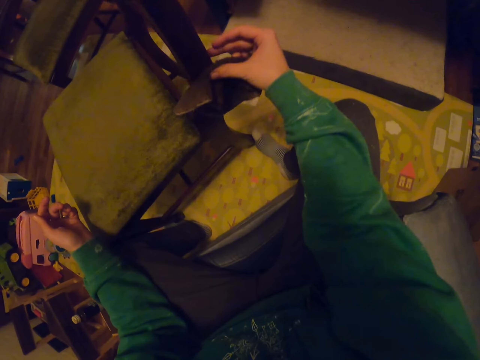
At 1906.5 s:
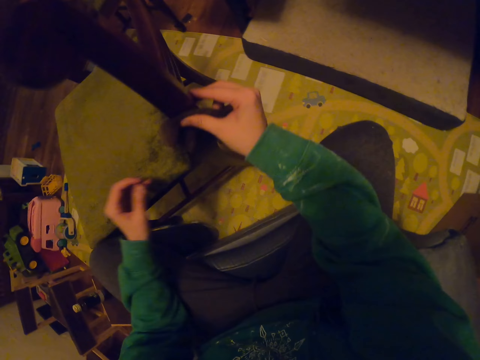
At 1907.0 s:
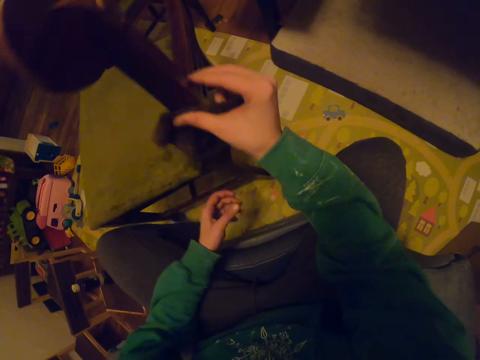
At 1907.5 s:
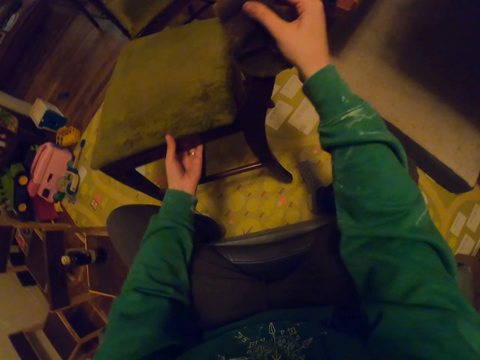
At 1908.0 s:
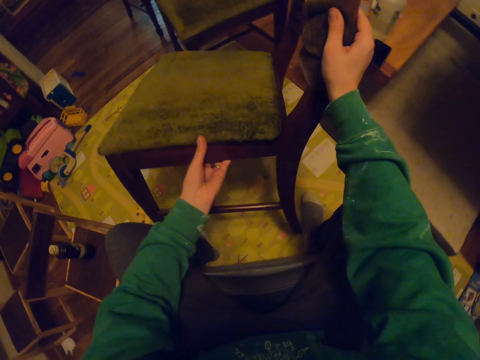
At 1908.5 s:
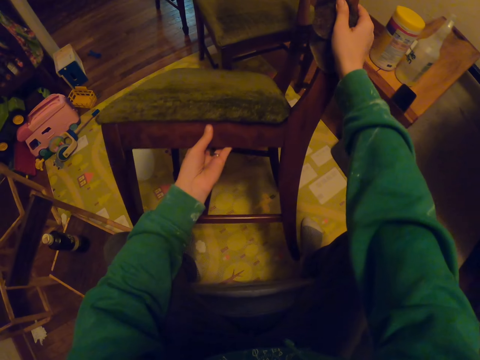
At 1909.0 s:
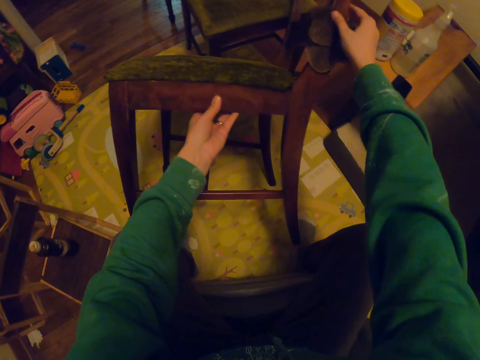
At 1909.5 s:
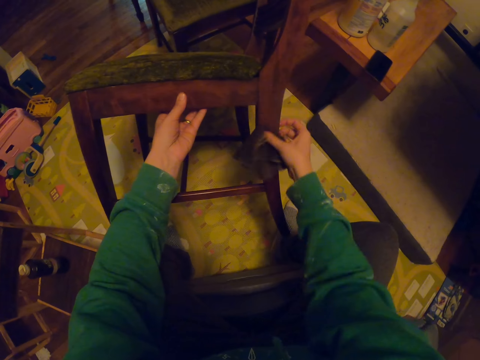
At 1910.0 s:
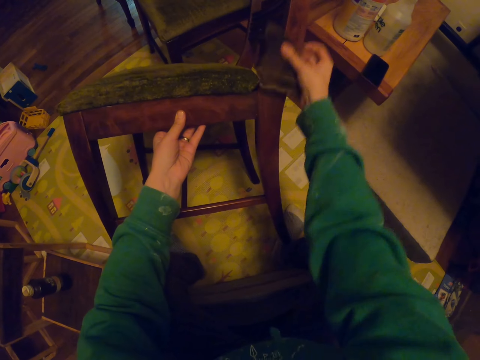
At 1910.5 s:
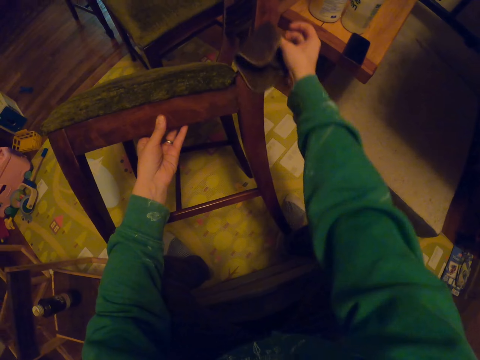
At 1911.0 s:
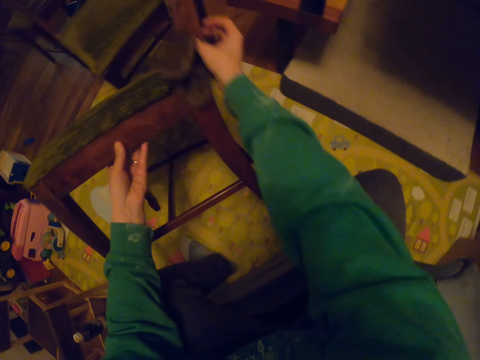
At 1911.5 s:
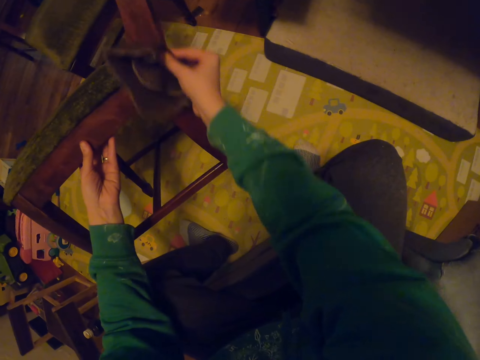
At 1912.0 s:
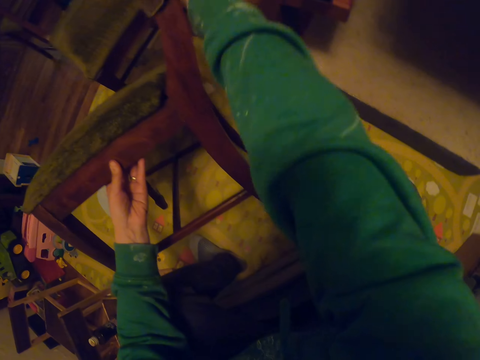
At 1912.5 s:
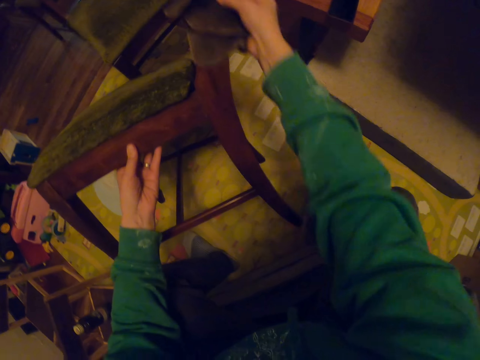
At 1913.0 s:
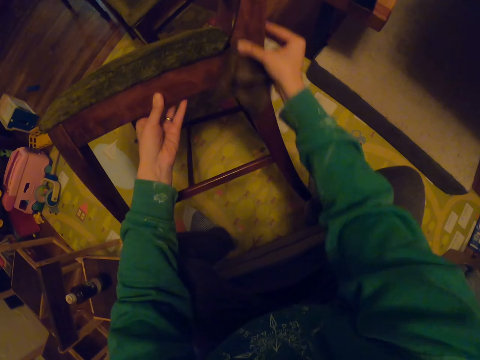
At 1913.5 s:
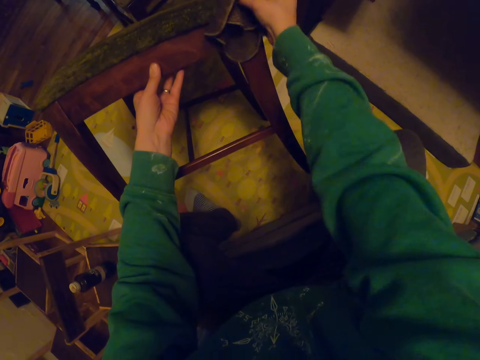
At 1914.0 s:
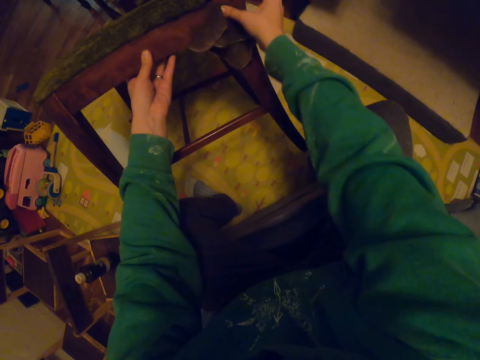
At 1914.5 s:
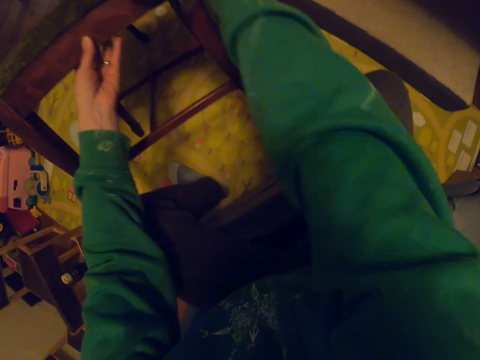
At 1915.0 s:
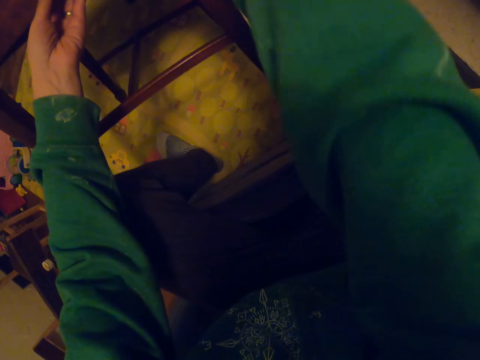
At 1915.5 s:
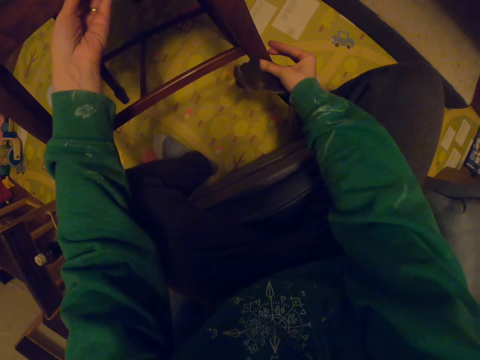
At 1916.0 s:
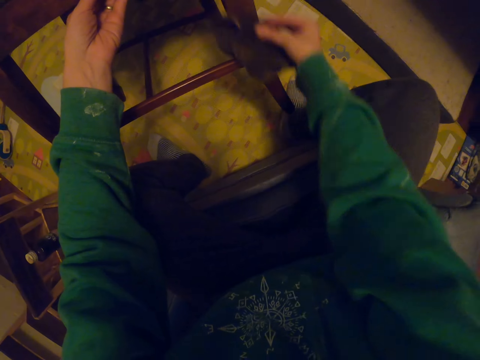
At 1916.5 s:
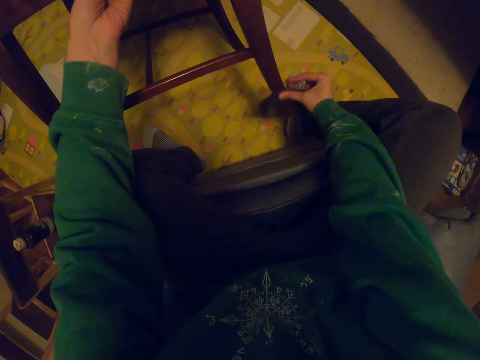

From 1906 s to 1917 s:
The camera wearer leans the chair. They wipe the chair. They move the chair.

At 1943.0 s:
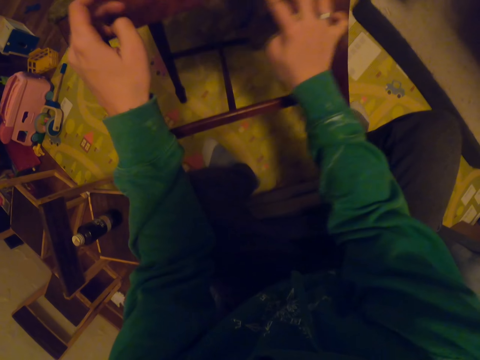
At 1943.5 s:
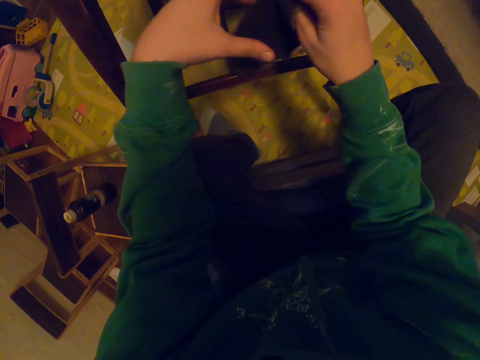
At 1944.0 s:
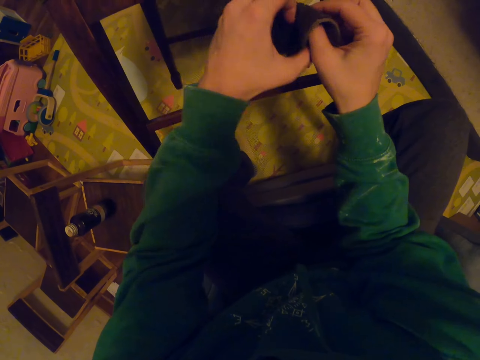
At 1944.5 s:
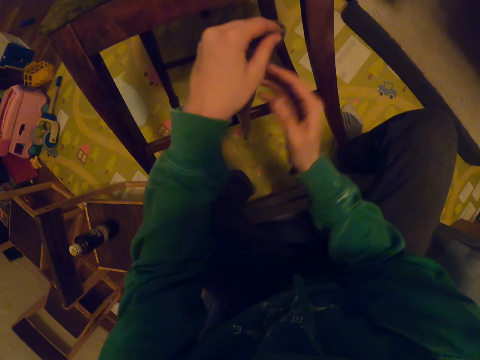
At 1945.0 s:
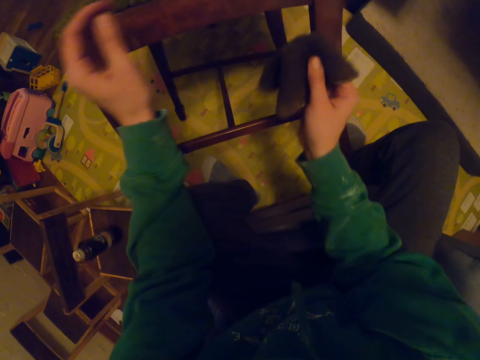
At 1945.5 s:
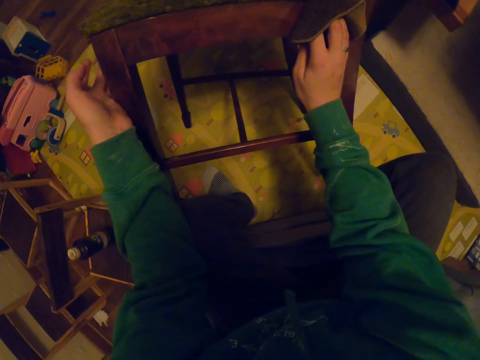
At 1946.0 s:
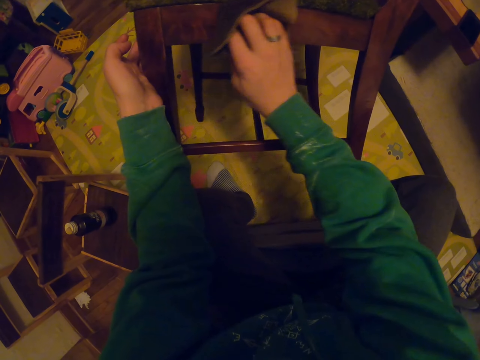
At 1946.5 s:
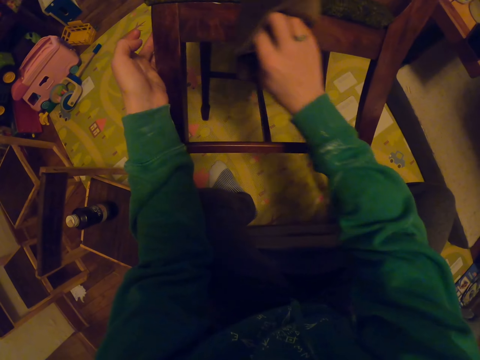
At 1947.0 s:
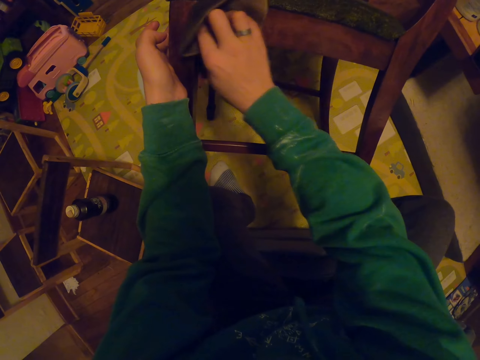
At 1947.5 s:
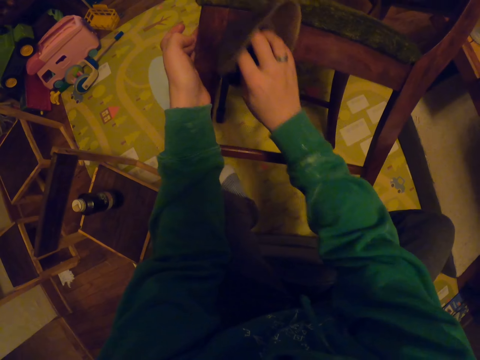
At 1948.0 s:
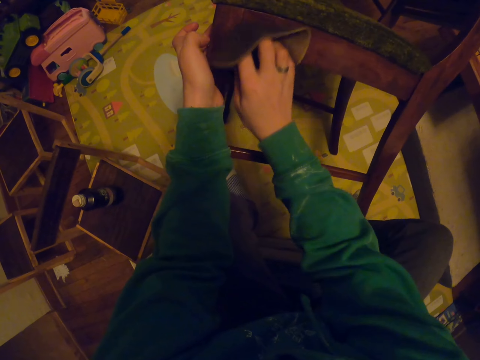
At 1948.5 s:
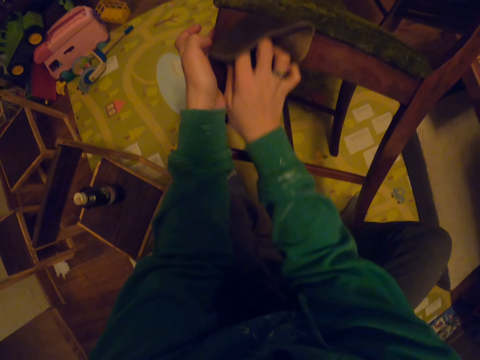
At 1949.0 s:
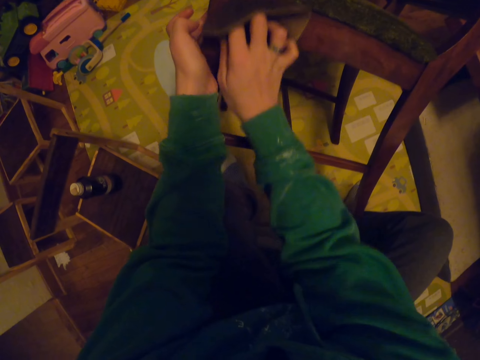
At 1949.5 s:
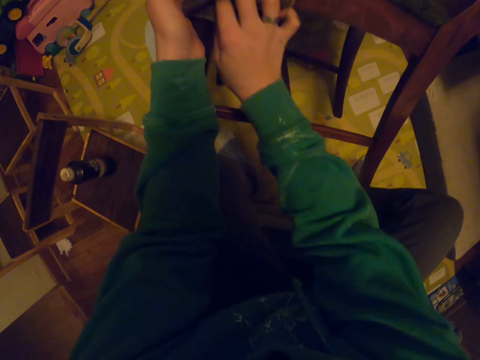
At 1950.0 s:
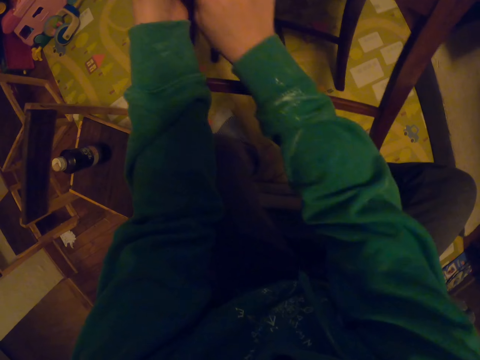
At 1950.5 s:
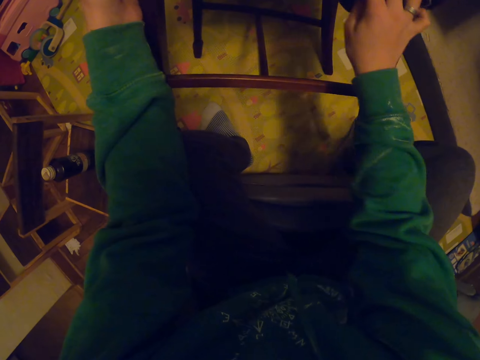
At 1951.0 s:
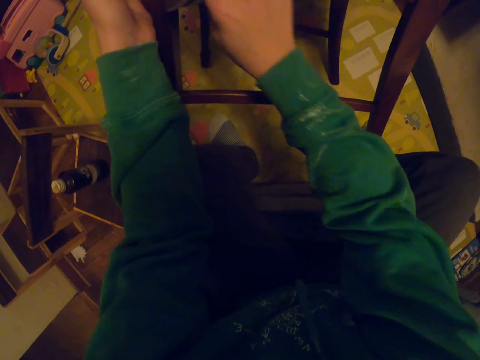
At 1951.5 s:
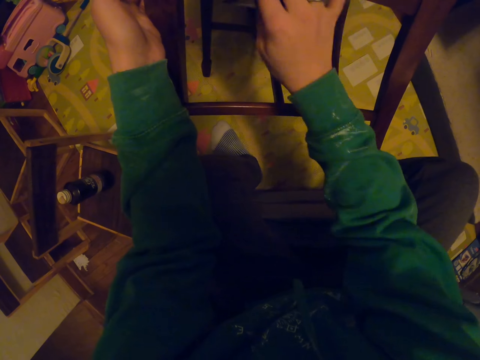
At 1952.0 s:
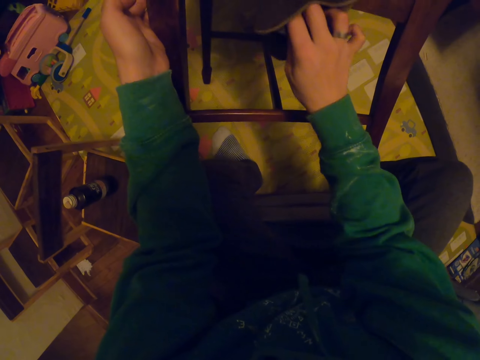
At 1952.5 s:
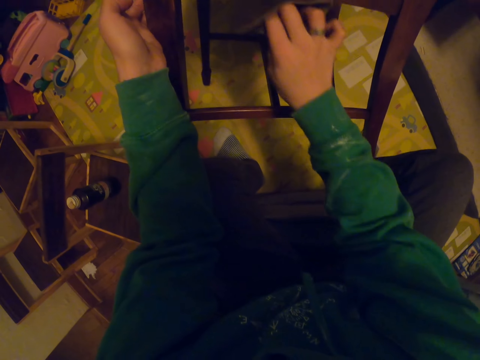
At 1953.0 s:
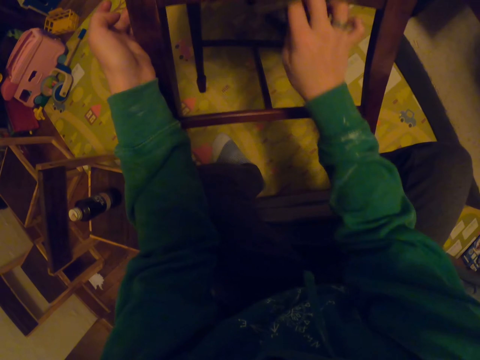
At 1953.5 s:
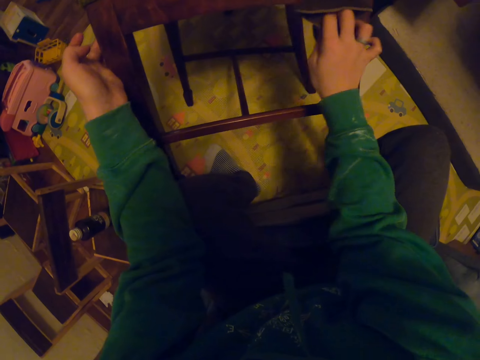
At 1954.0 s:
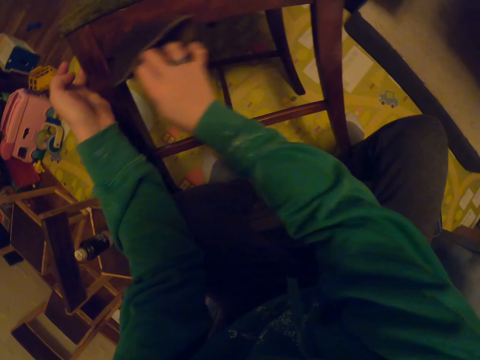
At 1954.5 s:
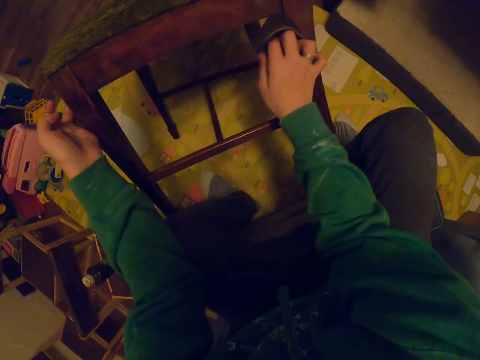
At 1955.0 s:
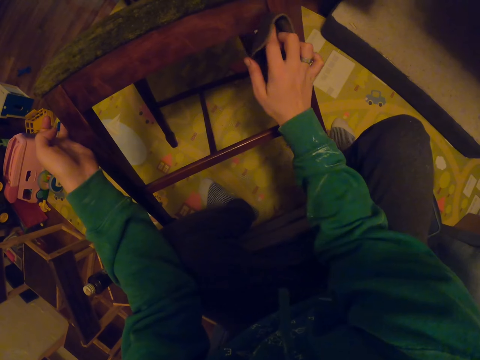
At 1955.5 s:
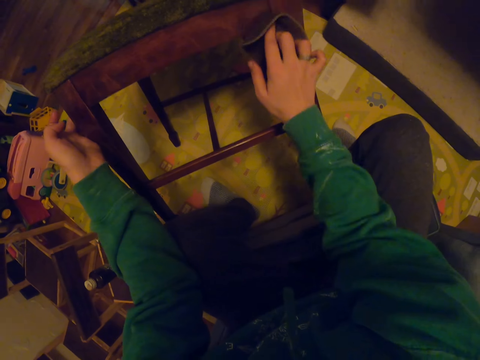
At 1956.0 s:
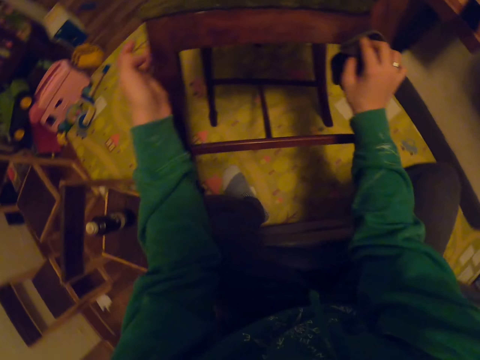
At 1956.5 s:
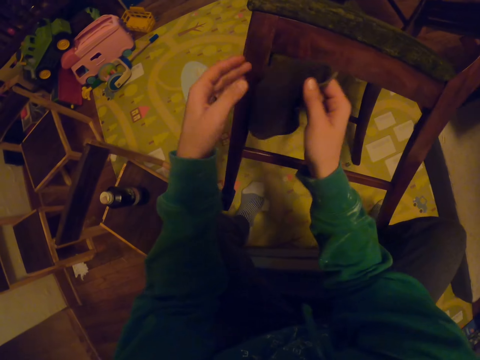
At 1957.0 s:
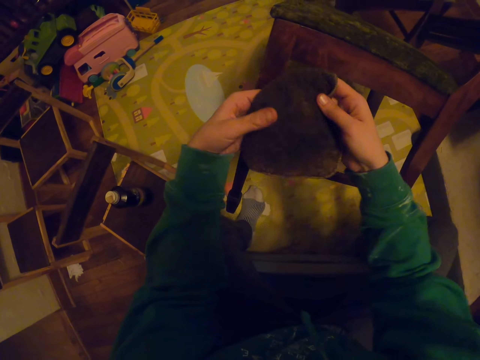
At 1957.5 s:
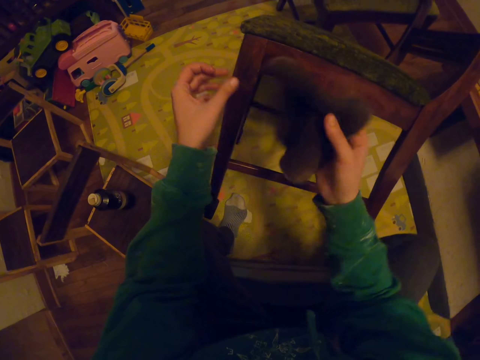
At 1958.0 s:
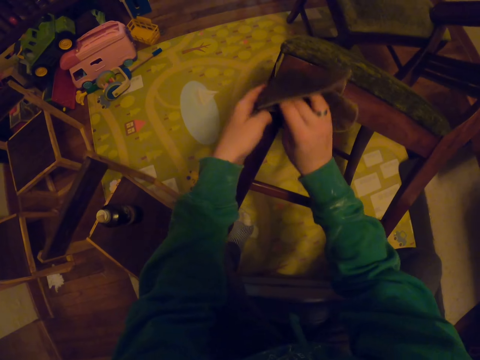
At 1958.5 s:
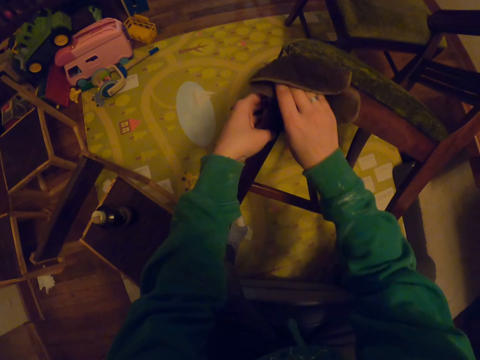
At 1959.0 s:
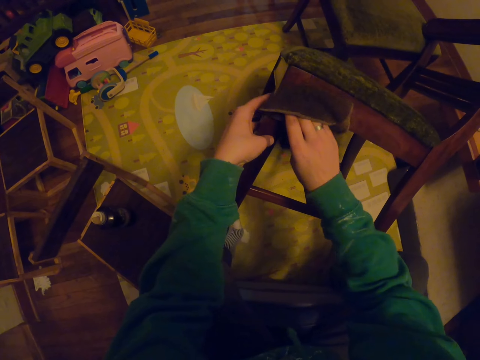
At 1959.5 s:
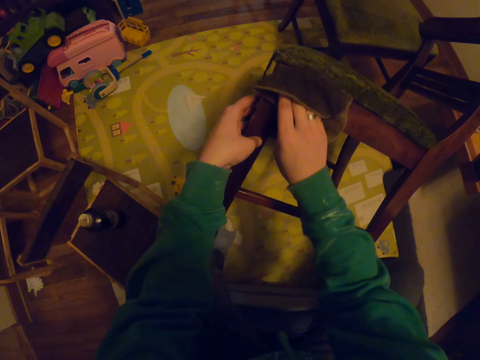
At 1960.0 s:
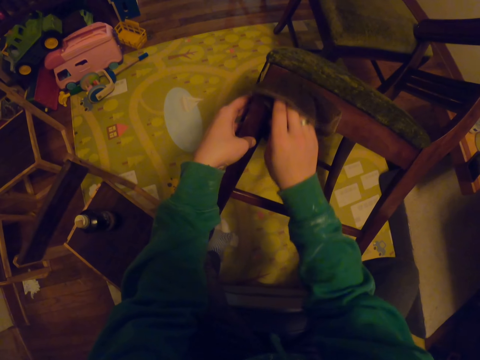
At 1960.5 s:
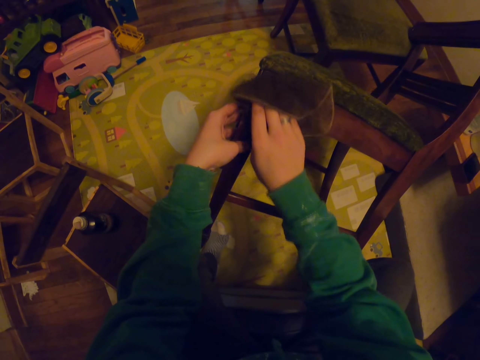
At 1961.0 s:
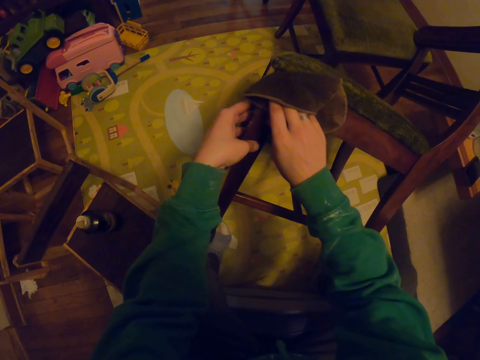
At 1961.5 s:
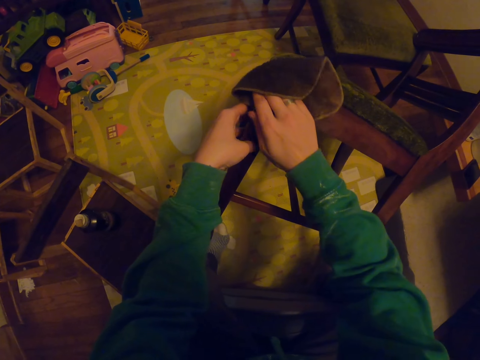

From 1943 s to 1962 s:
The camera wearer passes the small towel to the left hand. They pass the small towel to the right hand. They wipe the chair. They hold the small towel with both hands. They wipe the chair.
